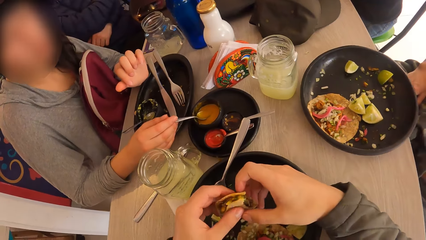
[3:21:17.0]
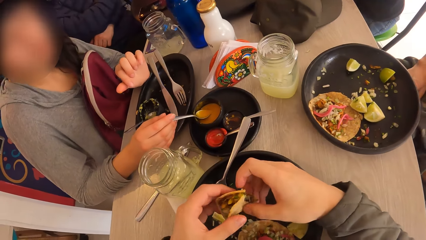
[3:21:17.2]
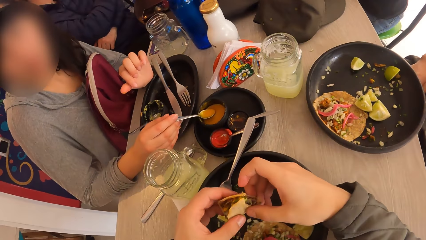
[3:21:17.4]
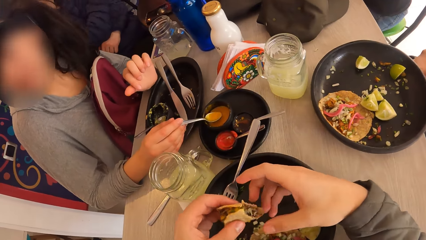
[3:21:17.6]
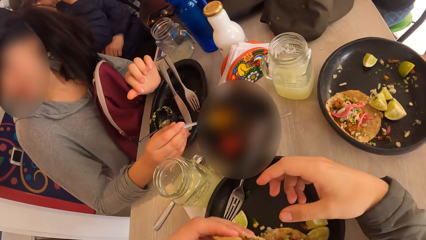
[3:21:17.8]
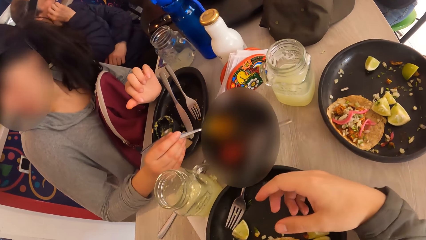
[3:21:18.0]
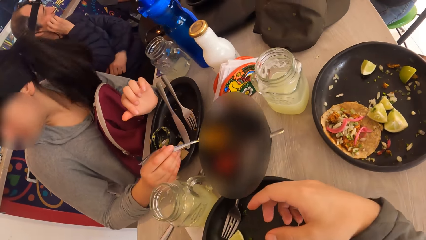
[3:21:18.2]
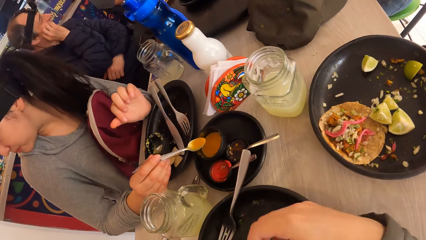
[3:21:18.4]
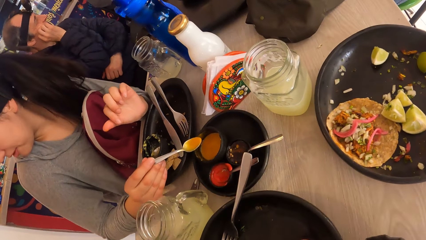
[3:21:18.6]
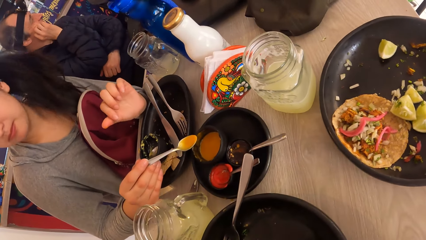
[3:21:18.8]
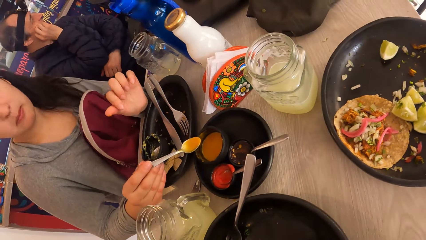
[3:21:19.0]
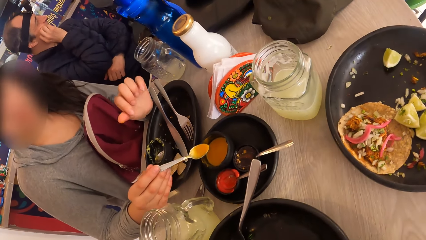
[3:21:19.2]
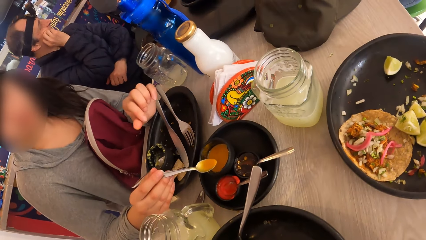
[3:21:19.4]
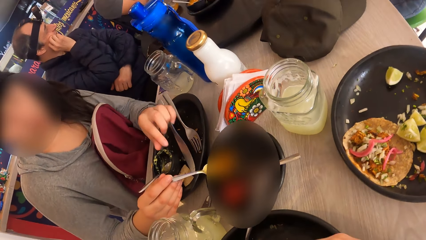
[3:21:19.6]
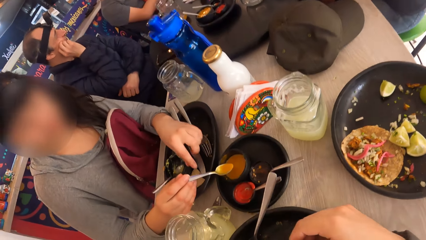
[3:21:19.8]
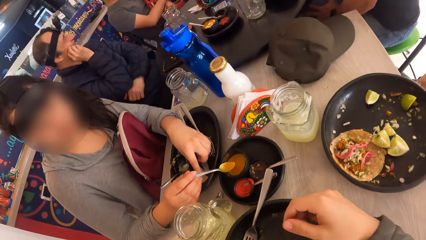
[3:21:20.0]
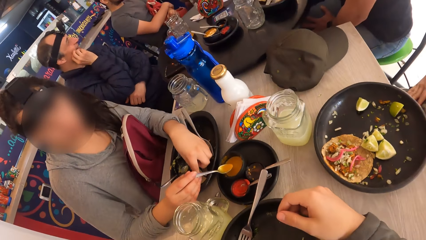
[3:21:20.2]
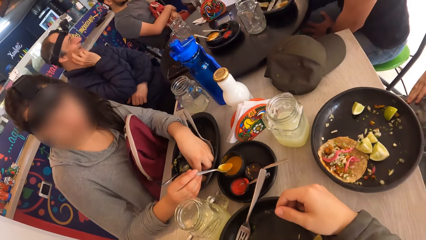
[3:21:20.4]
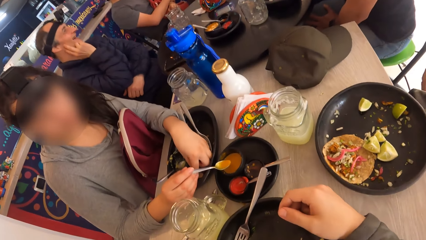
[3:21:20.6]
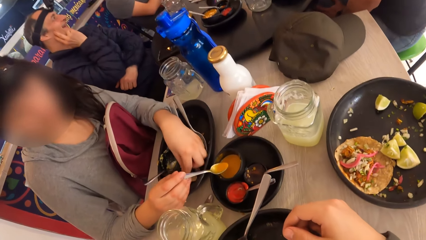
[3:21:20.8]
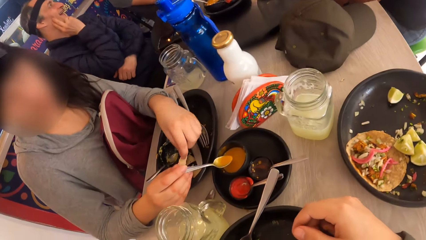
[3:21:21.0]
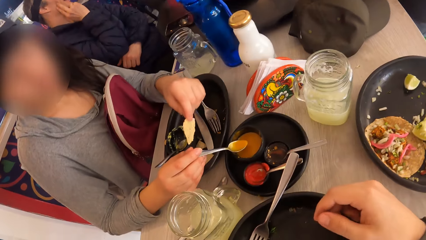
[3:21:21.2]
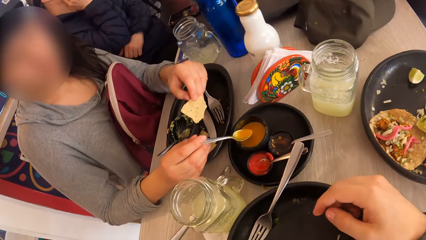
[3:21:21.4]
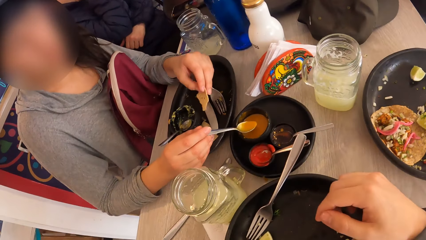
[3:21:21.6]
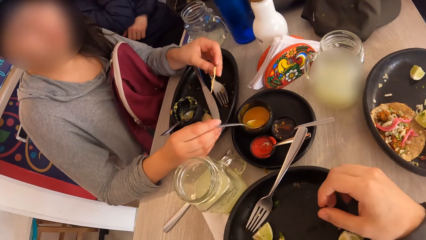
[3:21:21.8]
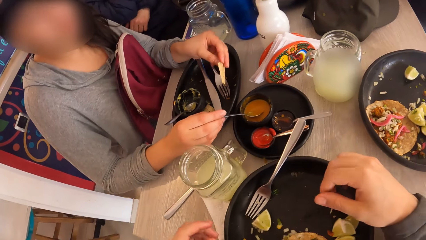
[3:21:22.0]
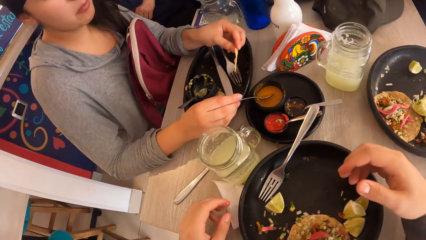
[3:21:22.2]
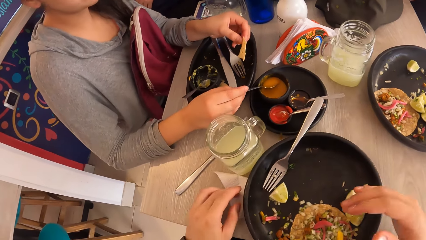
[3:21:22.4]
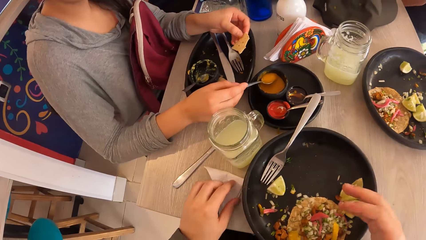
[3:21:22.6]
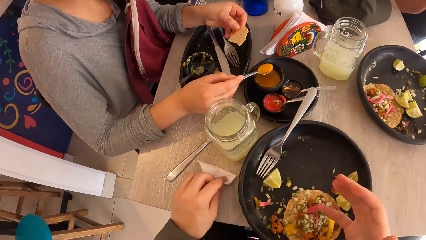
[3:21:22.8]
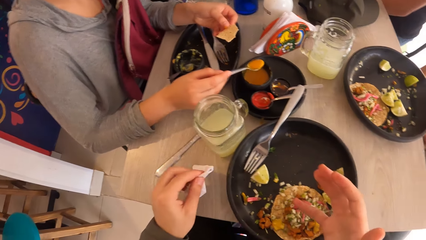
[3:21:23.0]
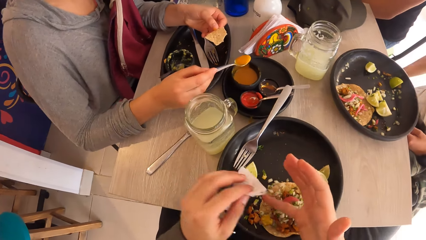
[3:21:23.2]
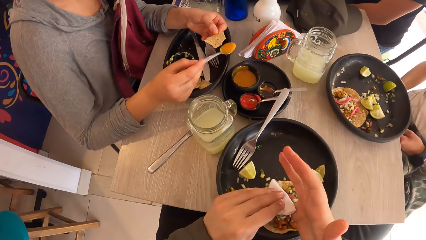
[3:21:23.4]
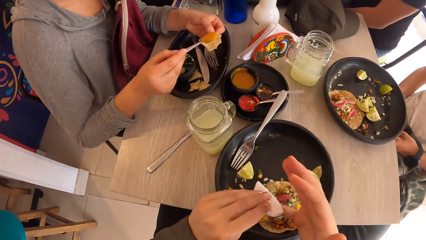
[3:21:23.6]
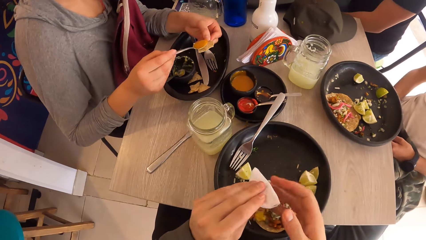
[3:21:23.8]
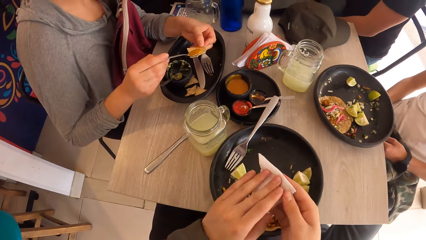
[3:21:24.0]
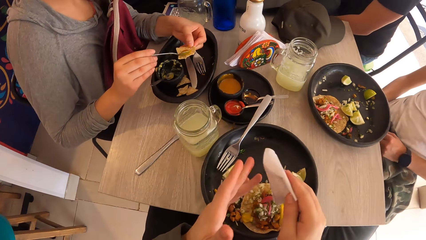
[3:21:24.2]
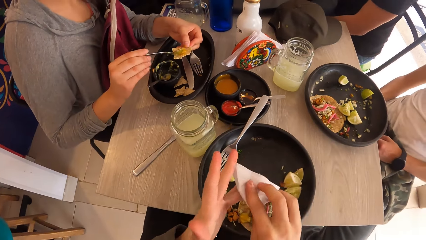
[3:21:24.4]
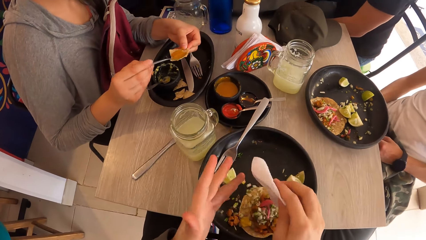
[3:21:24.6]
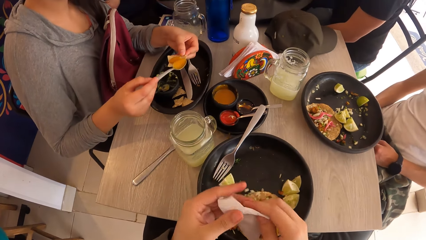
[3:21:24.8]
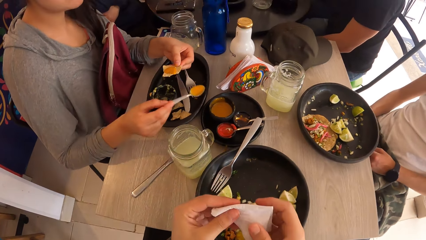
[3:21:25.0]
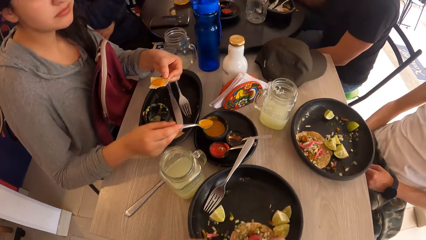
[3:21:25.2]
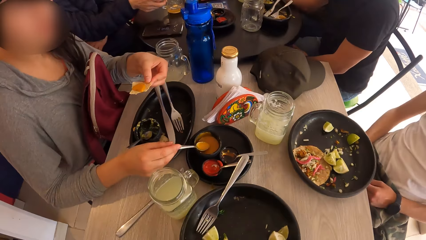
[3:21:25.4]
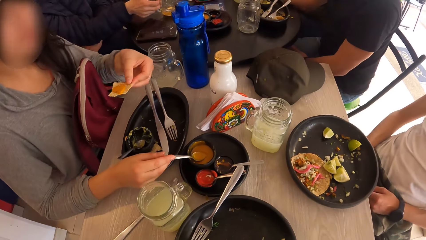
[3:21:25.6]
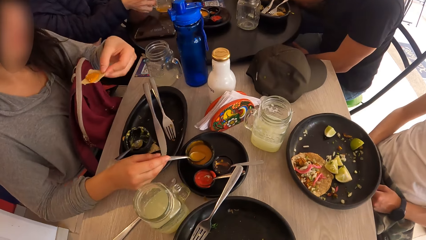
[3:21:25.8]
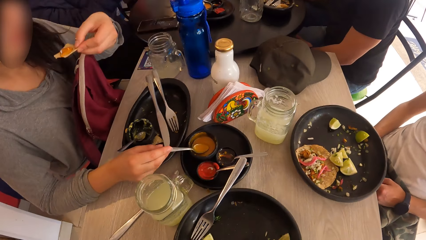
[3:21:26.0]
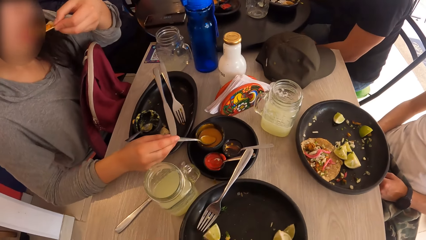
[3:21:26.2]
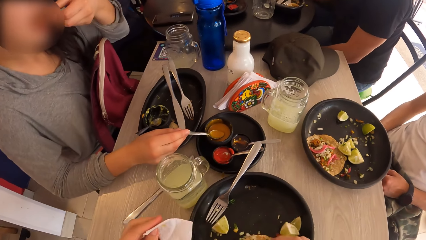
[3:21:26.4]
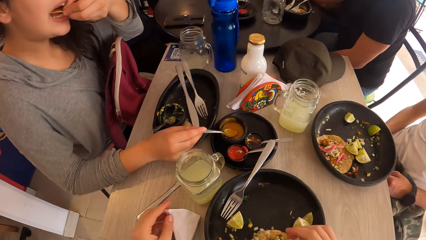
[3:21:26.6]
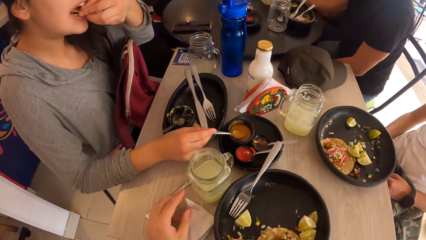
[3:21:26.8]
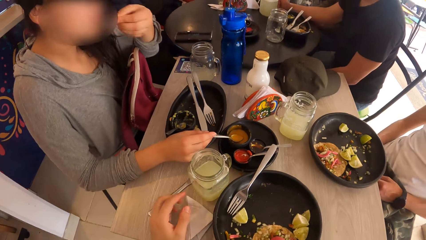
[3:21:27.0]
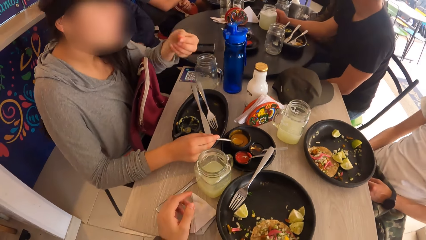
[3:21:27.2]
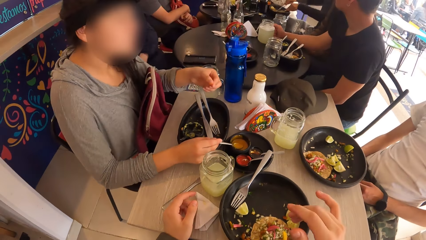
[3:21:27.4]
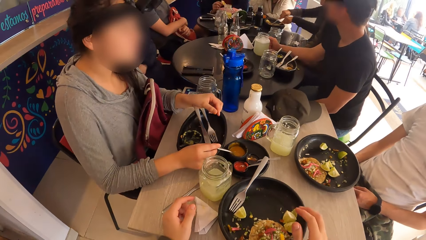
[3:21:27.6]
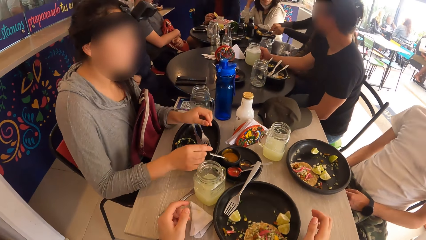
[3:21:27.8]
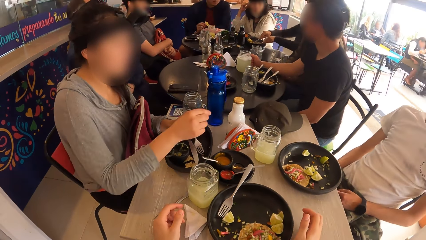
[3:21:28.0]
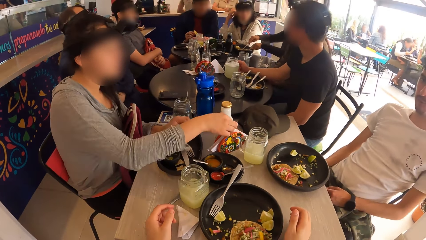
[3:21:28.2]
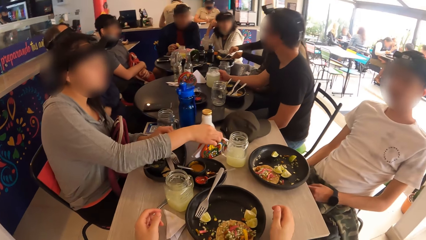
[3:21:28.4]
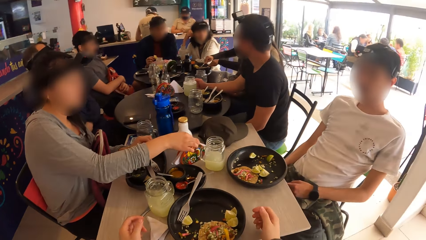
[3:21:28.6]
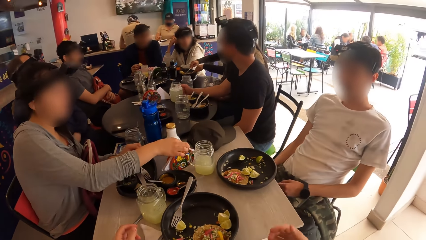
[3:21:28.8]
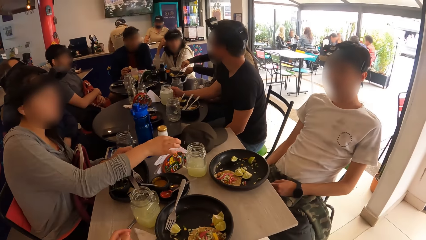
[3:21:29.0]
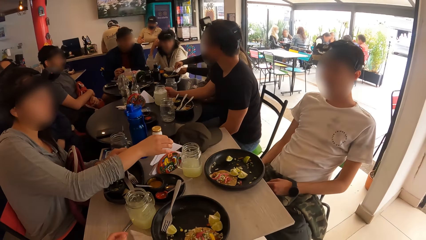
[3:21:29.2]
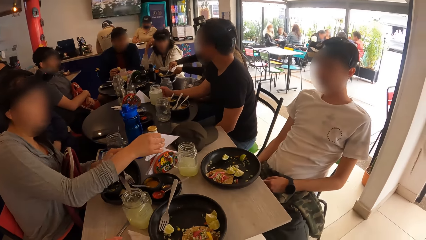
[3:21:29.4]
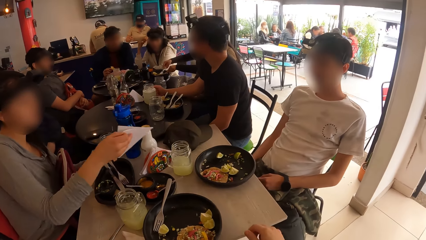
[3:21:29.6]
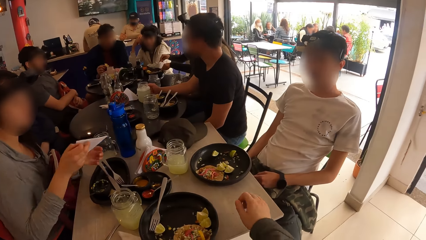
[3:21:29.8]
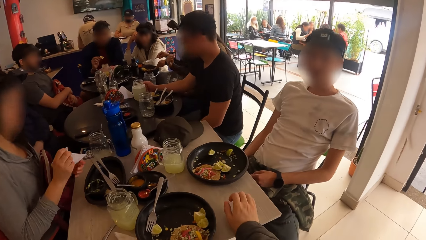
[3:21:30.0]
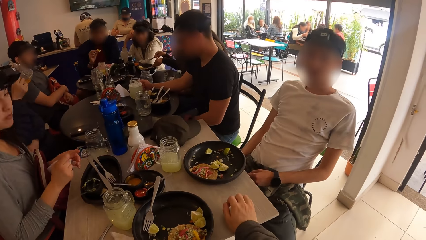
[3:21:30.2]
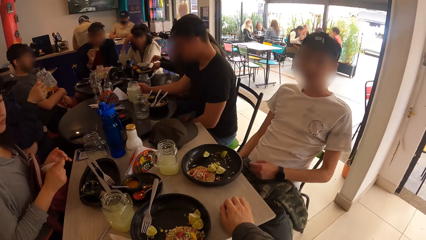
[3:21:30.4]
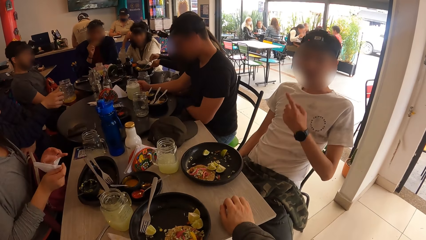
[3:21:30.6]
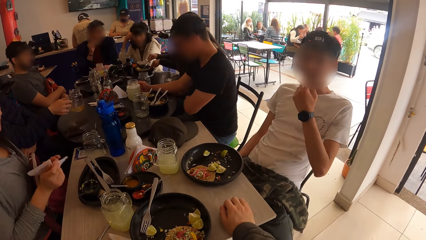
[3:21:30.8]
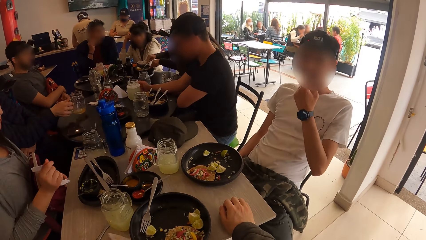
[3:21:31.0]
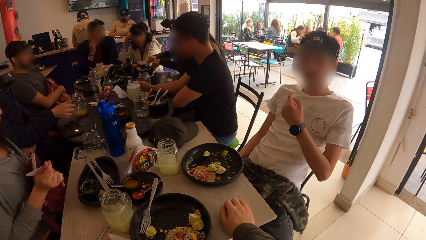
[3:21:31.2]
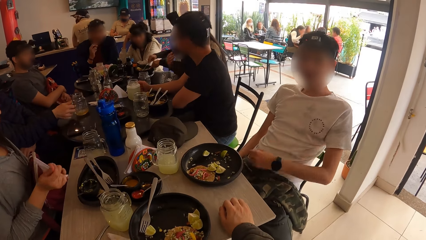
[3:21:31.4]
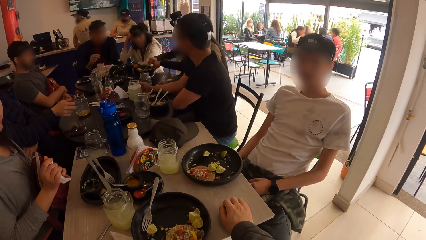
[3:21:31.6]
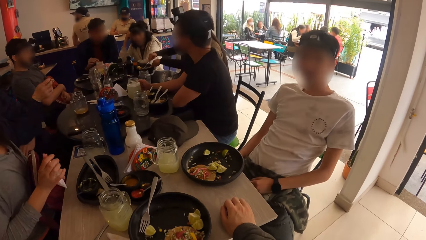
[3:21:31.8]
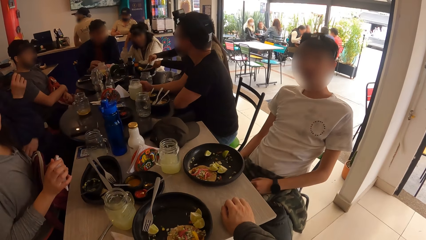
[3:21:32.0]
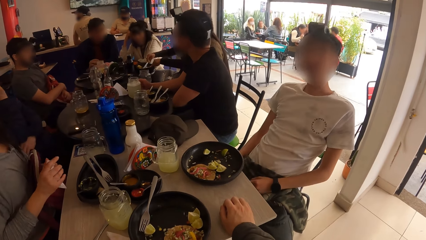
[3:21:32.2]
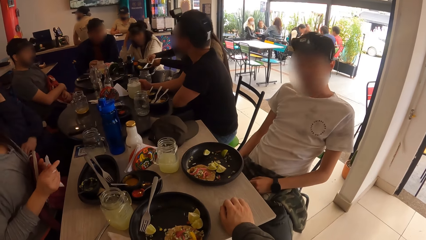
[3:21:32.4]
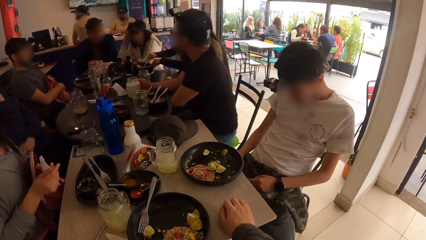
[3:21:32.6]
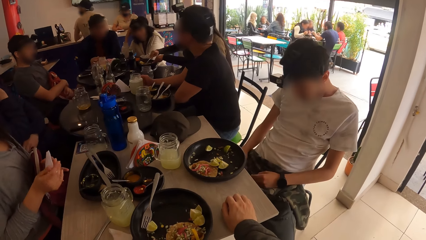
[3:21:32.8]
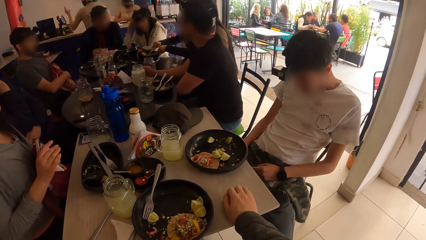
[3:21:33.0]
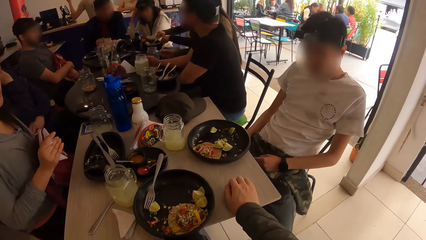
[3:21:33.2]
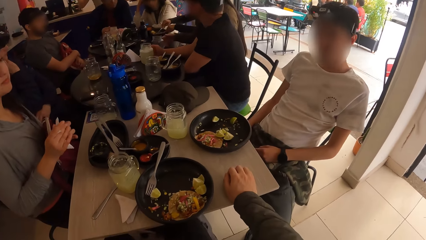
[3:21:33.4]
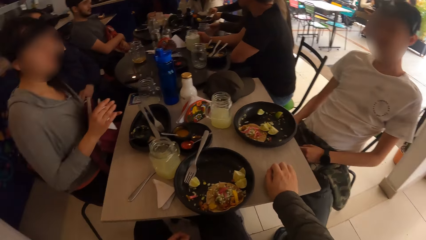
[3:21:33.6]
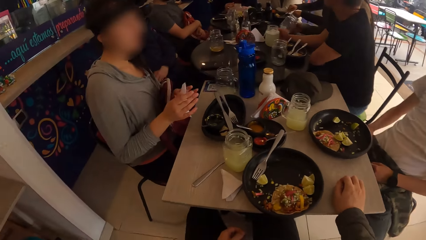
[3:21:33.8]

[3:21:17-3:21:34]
The camera wearer holds the meal with both hands. The woman picks a taco wrap from the plate with her left hand. The woman scoops the sauce from the plate with the spoon in her right hand. The camera wearer picks the tissue from the table with his left hand. He cleans his right hand with the tissue in his left hand. The woman applies the sauce to the taco wrap with the spoon in her right hand. The camera wearer cleans his left hand with the tissue in his right hand. The woman drops the spoon in her right hand in the plate. The woman eats the taco in her left hand. The woman picks a tissue from a tissue holder on the table with her right hand. The woman cleans her left hand with the tissue in her right hand. The camera wearer converses with the man. He places his right hand on the table. Another man drops a glass of juice on the table with his right hand. The first man looks at the camera wearer and lowers his left hand.
